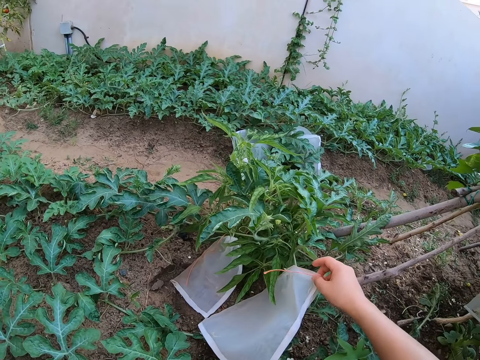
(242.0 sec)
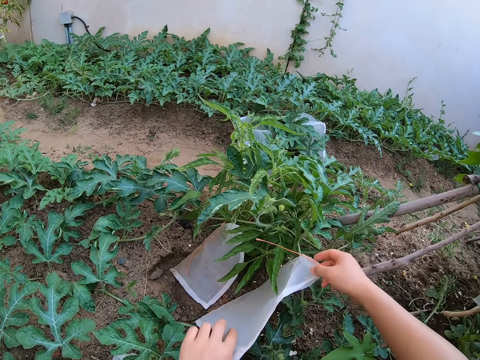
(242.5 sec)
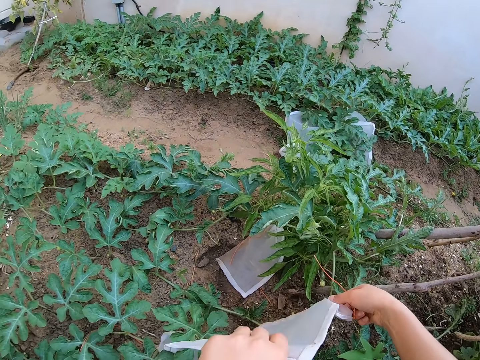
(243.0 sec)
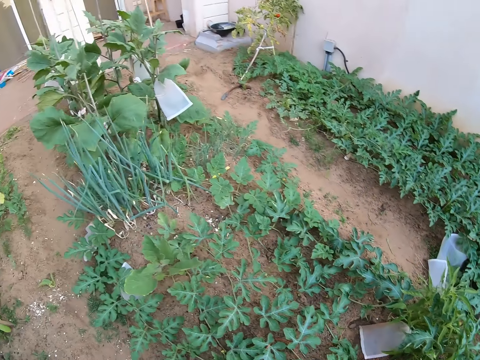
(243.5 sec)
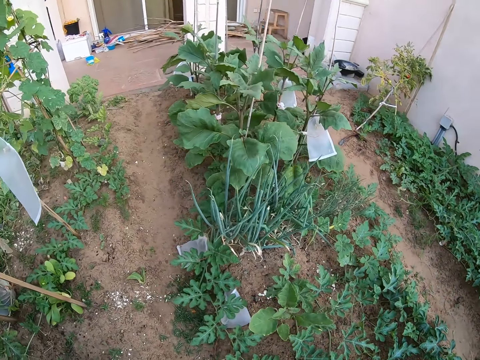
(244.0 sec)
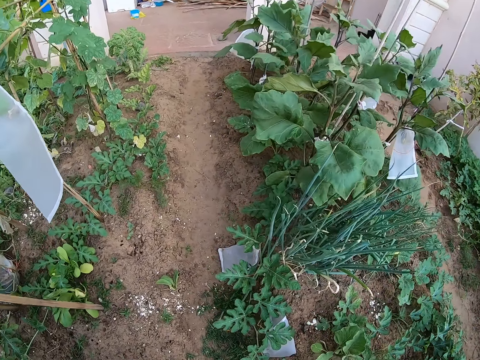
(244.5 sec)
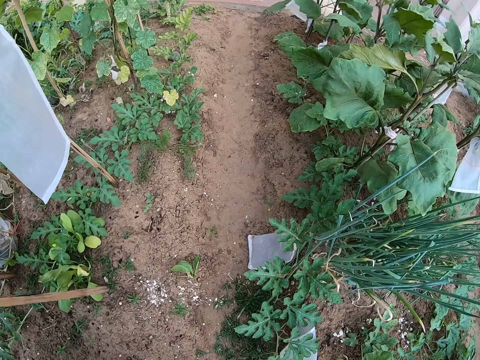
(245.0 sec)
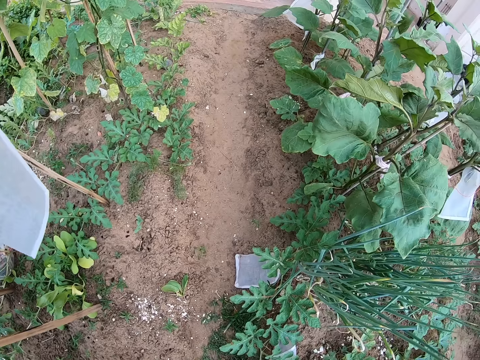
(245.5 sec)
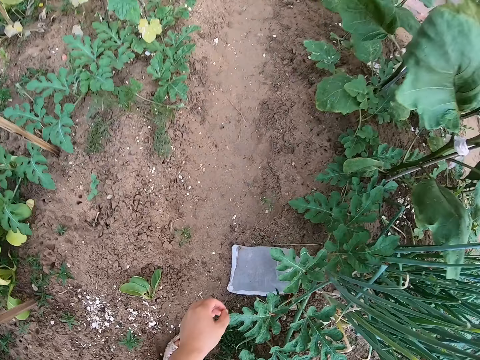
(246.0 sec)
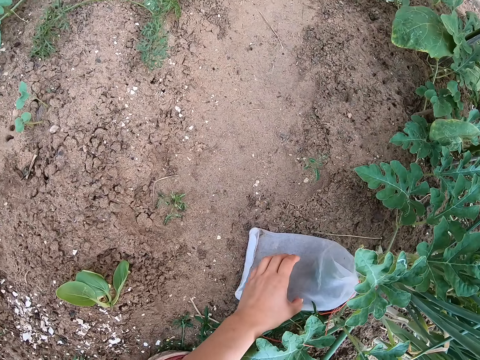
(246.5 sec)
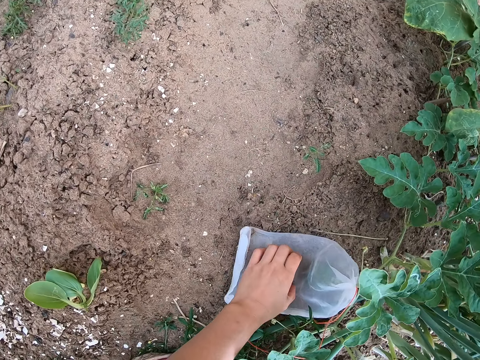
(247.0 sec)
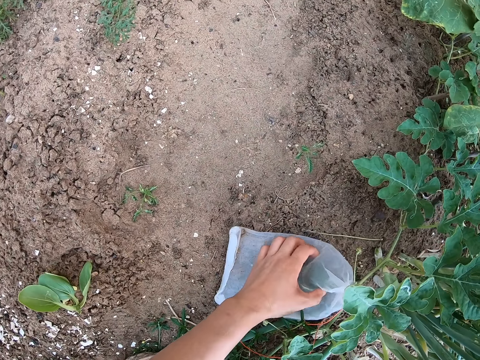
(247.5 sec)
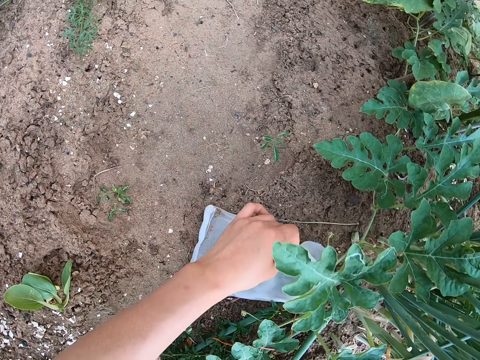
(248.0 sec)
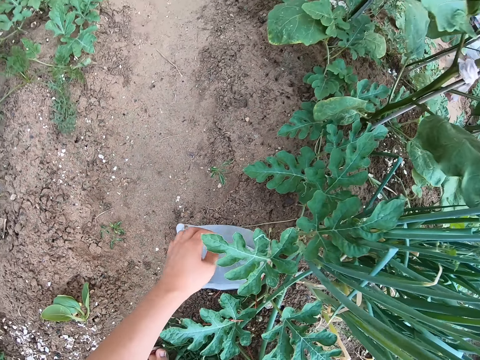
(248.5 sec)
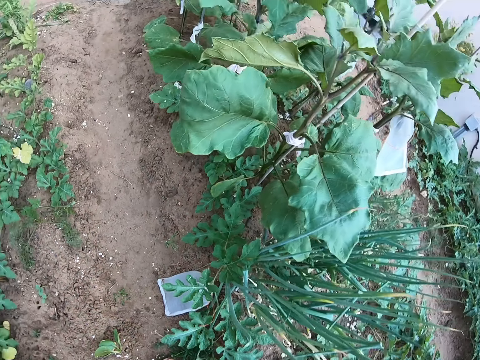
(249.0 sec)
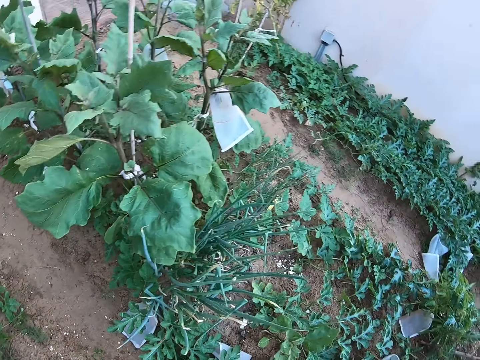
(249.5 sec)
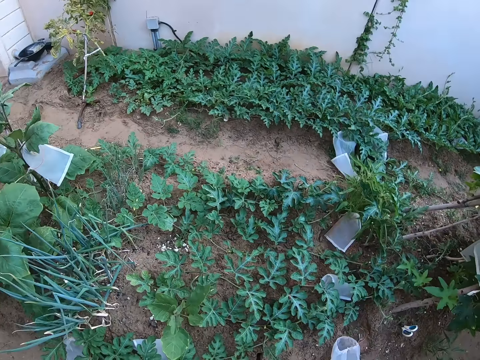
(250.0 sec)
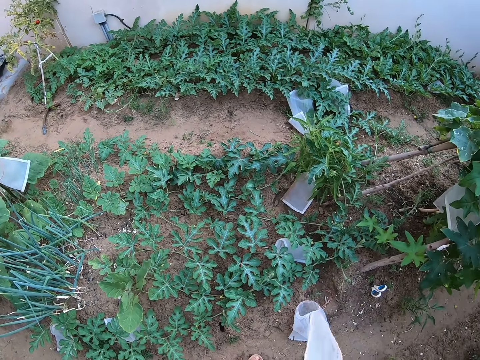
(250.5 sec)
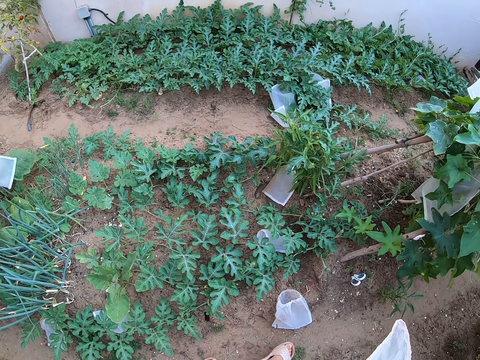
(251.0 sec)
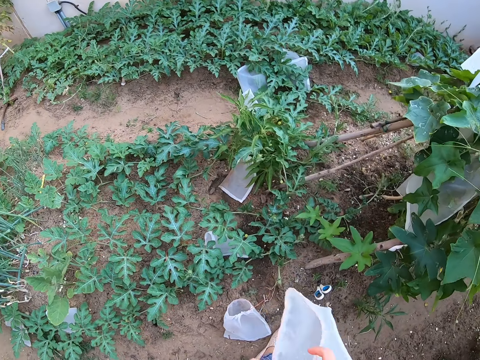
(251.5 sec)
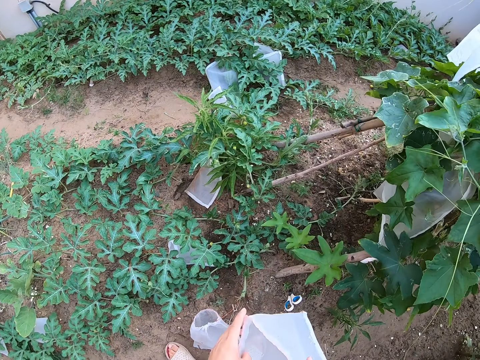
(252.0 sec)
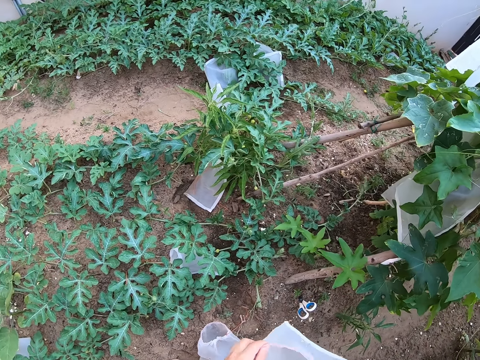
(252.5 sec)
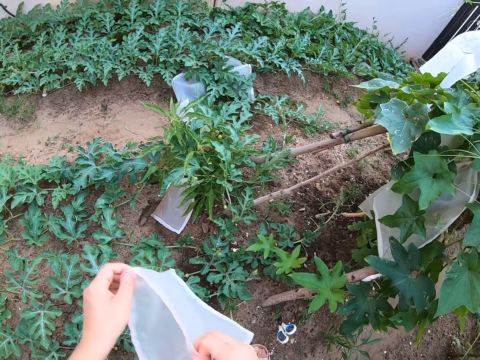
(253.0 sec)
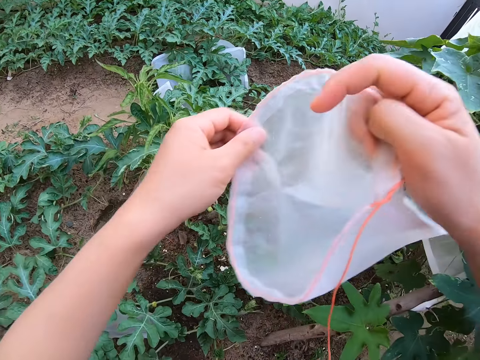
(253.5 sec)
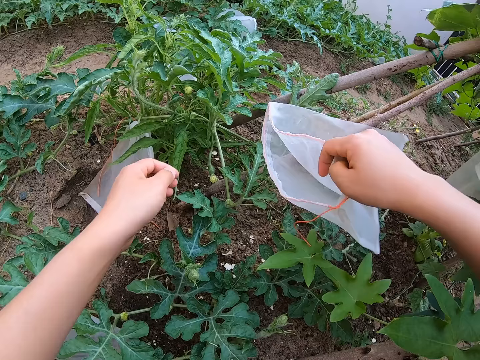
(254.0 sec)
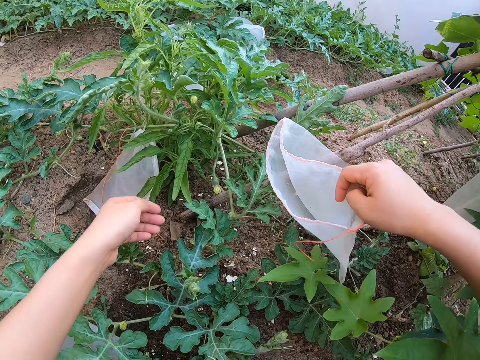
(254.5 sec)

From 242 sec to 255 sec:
The camera wearer removes the nylon bag from the watermelon fruit. They walk around the garden. They touch a paper on the ground. They hold the nylon bag on the ground. They look around the garden.

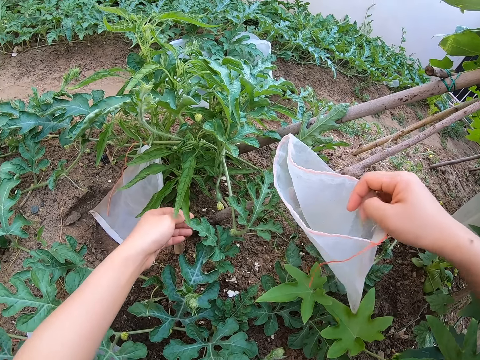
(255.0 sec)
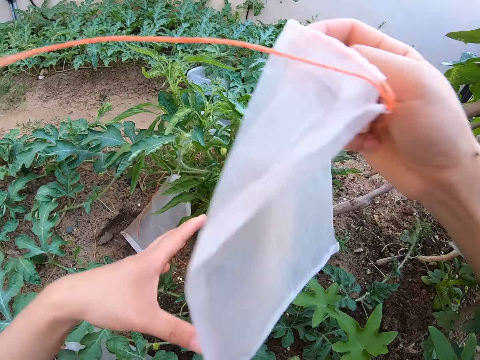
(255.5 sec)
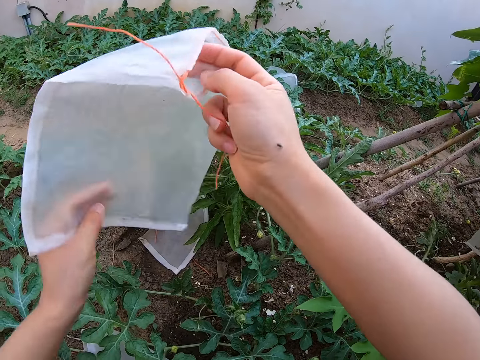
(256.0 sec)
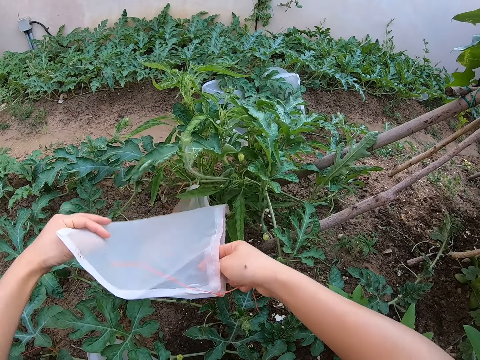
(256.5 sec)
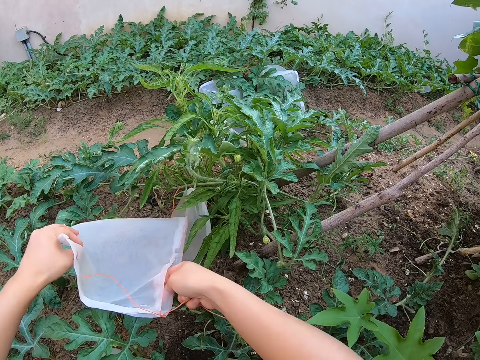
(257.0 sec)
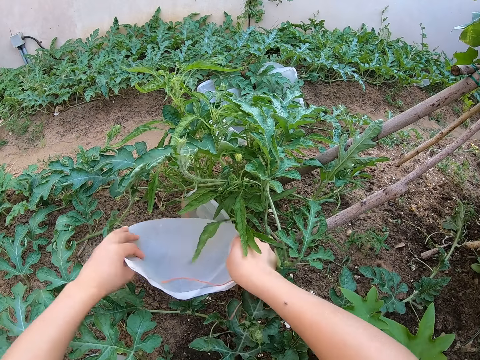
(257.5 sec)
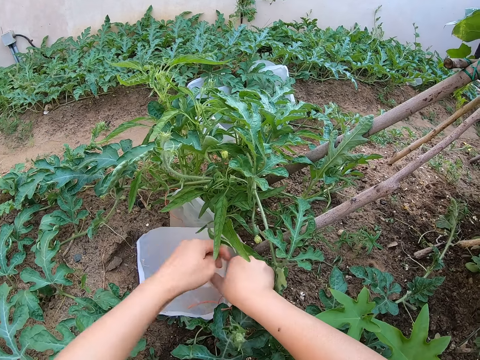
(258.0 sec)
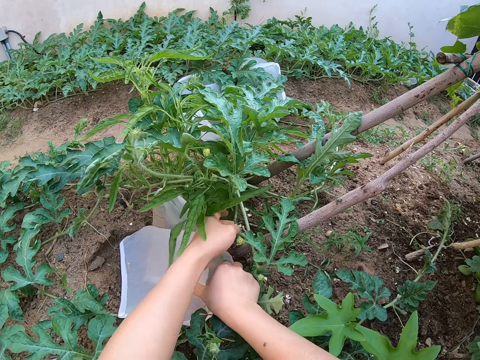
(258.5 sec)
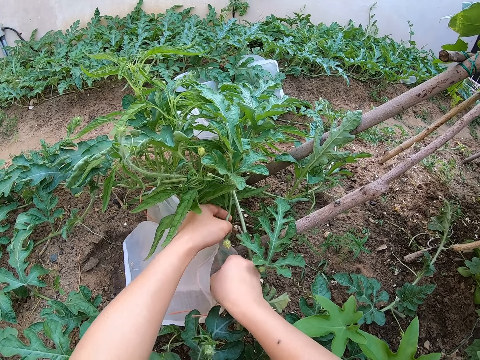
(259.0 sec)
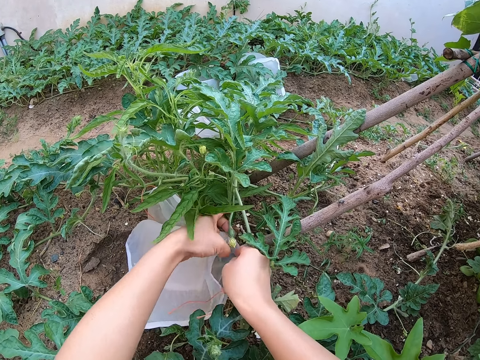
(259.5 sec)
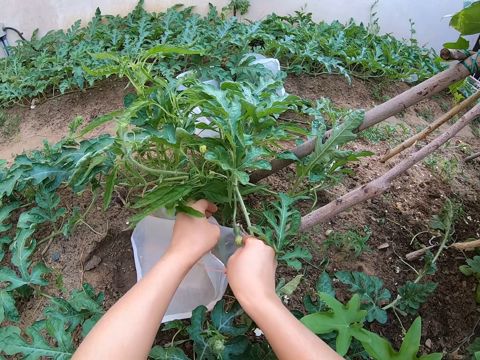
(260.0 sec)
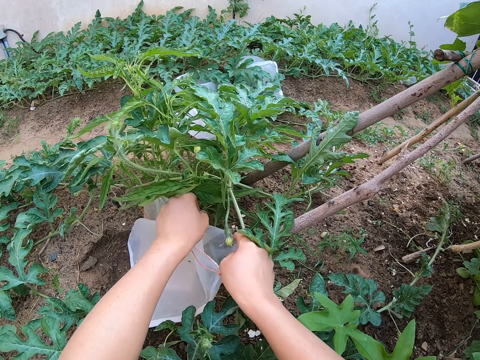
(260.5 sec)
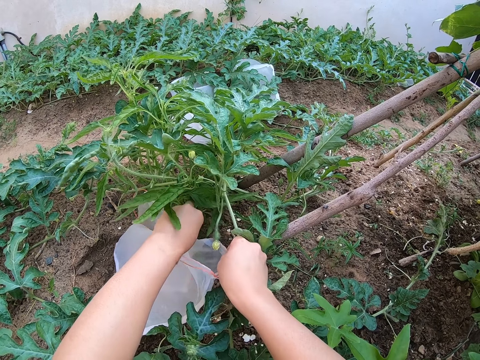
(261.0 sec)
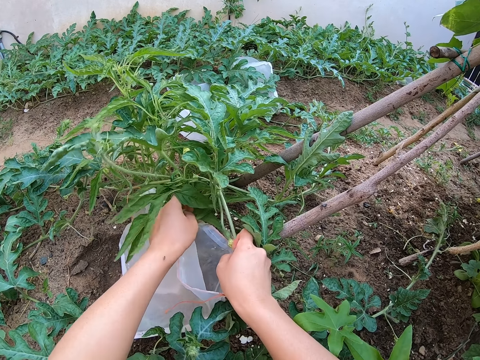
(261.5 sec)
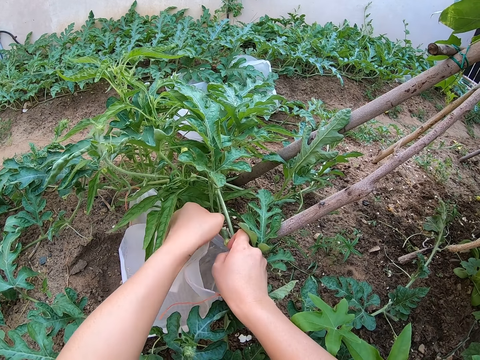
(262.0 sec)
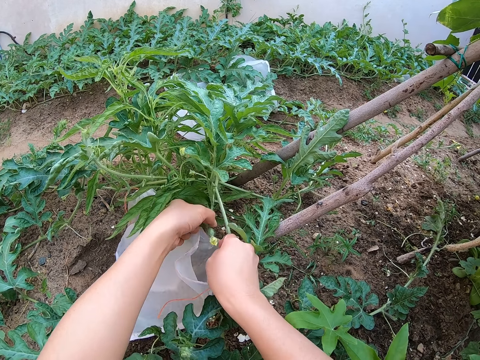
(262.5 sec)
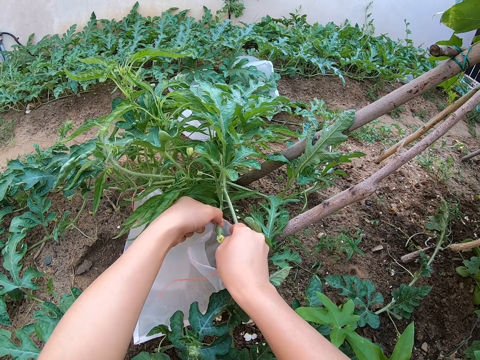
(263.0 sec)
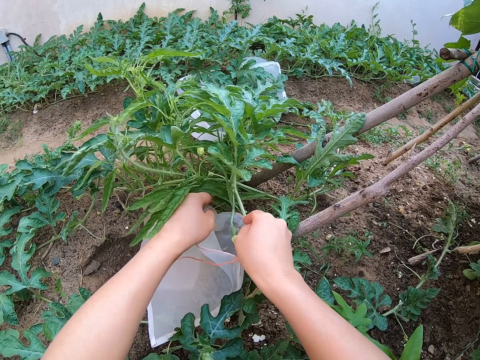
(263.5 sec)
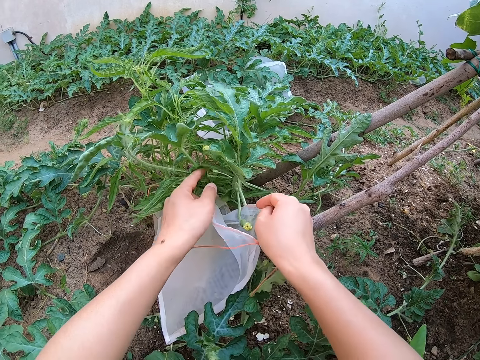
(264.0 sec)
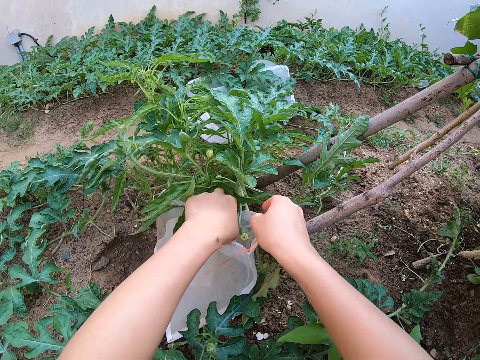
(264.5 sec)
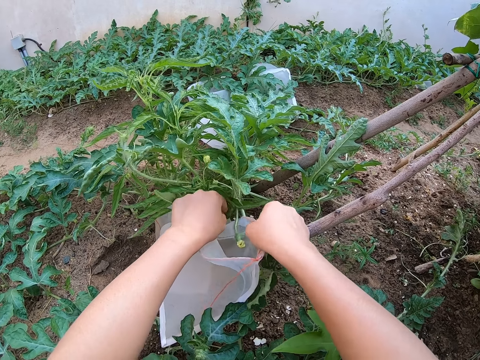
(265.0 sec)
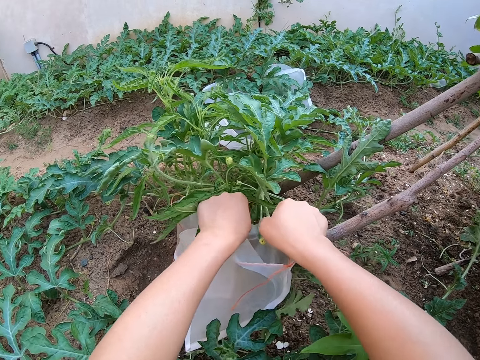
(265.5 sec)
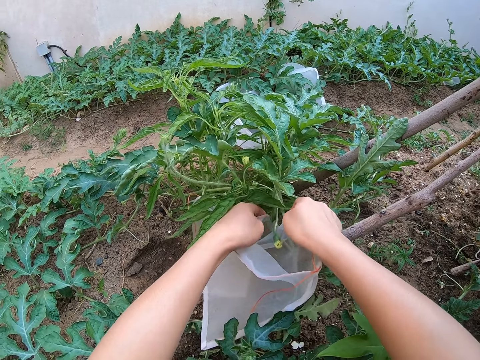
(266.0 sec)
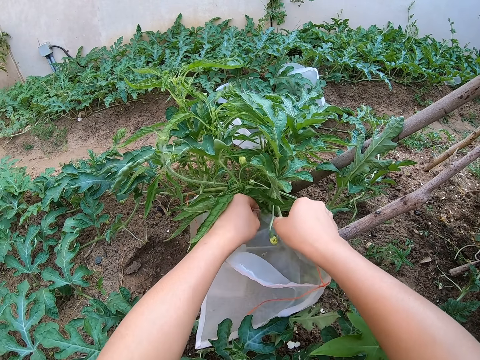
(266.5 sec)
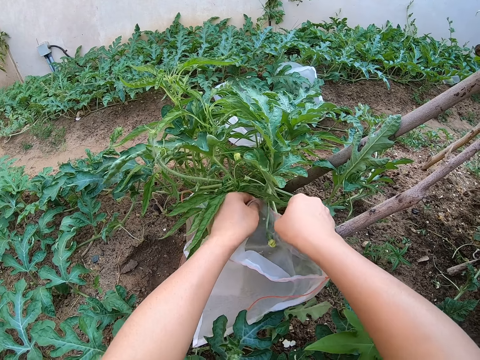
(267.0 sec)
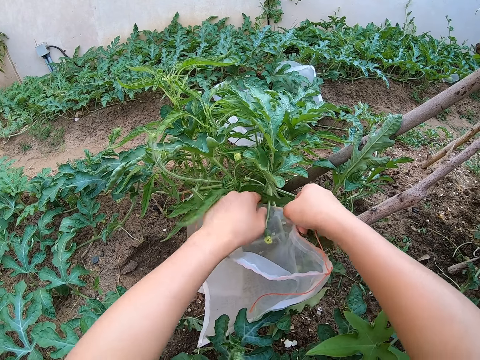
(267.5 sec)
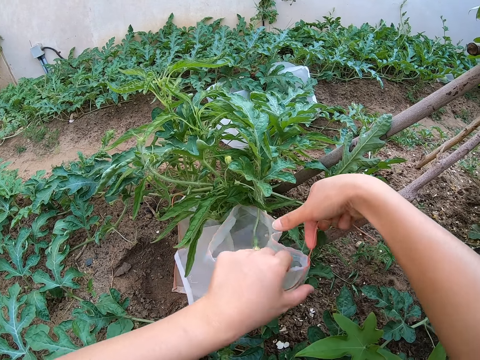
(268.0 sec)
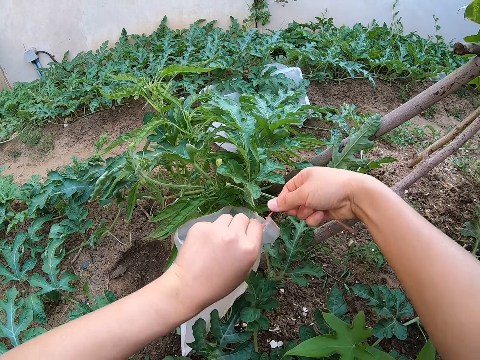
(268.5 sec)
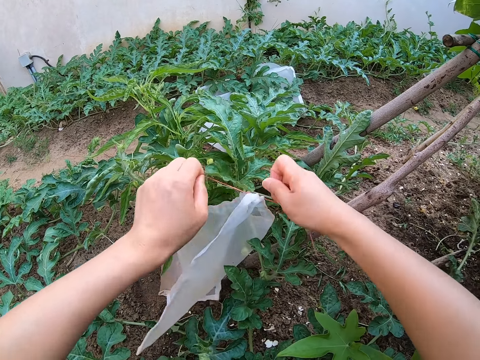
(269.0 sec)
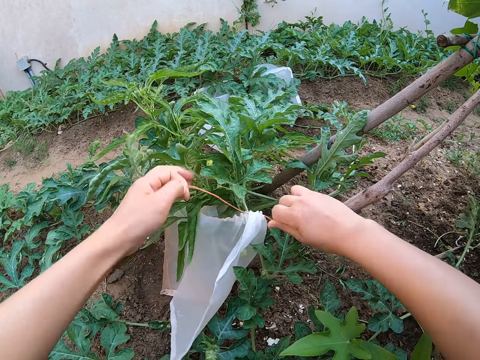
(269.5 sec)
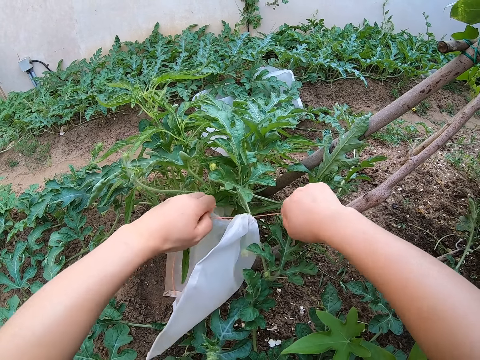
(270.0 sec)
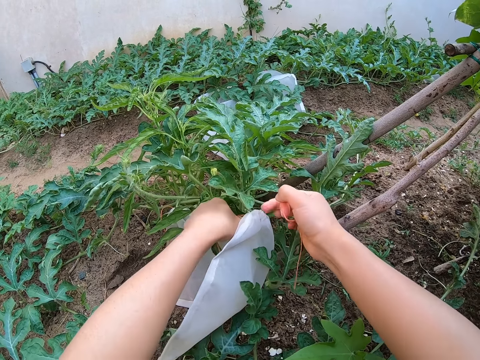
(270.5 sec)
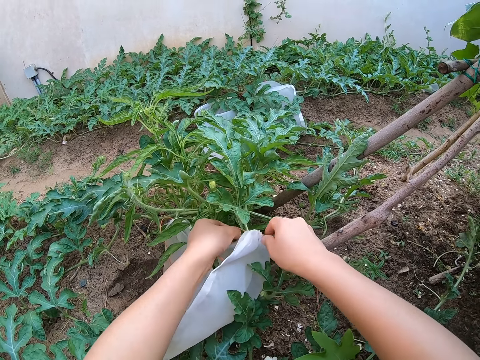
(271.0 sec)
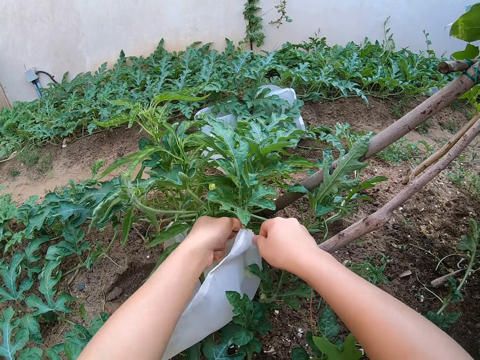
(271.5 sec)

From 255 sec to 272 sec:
The camera wearer covers the fruit of the plant with the paper. They hold the watermelon fruit. They adjust the nylon bag on the watermelon fruit. They tighten the nylon bag on the watermelon fruit.
